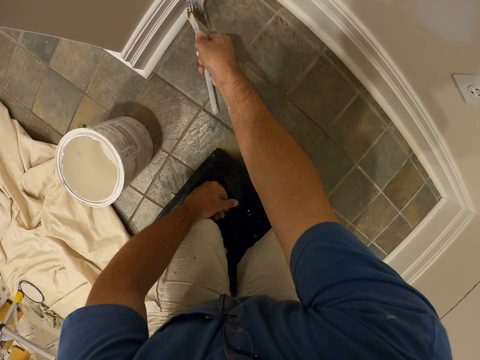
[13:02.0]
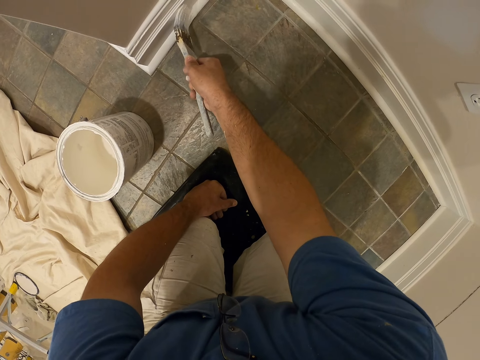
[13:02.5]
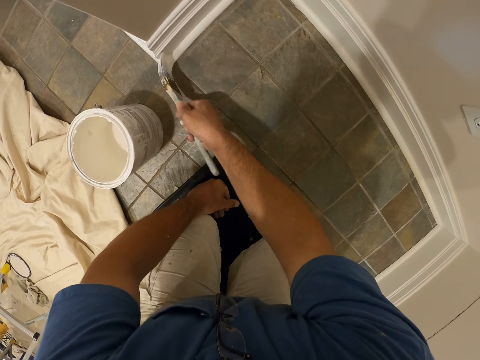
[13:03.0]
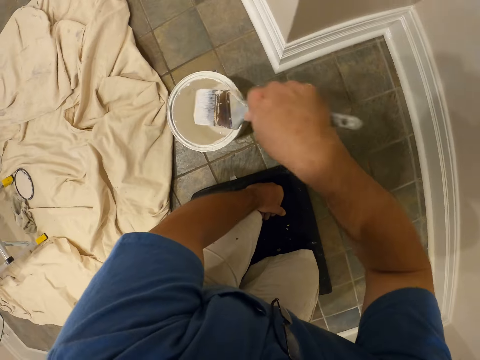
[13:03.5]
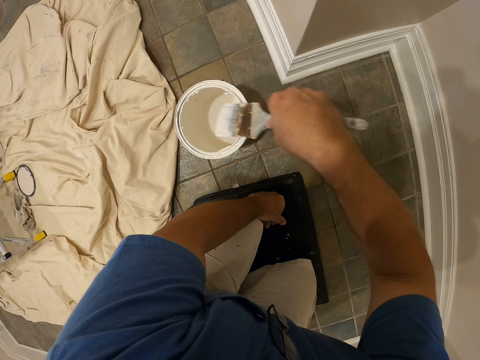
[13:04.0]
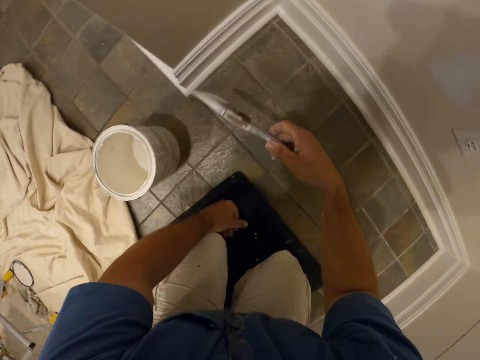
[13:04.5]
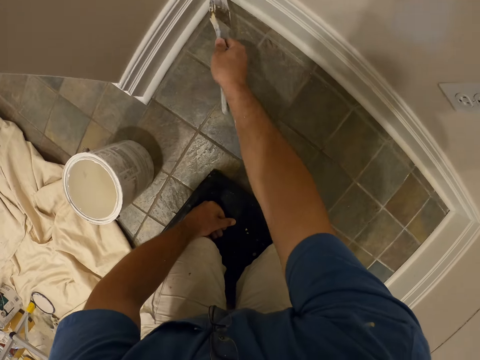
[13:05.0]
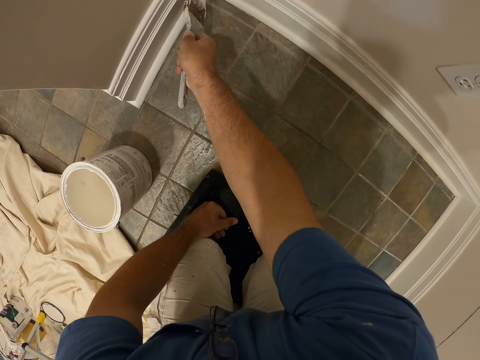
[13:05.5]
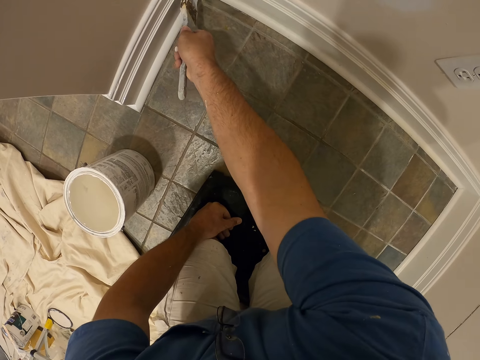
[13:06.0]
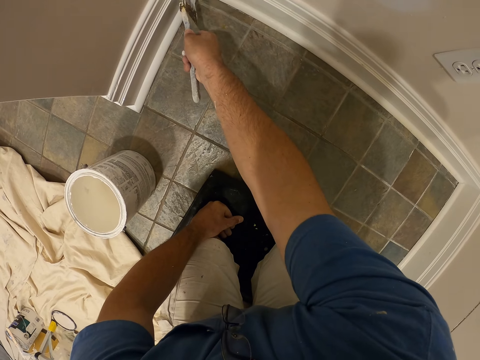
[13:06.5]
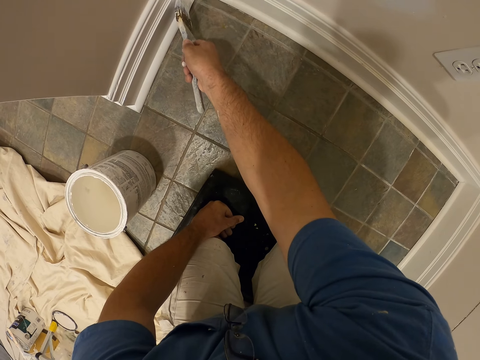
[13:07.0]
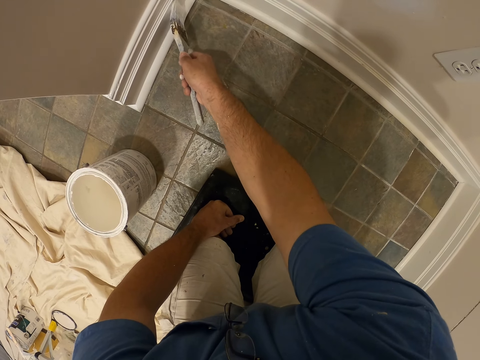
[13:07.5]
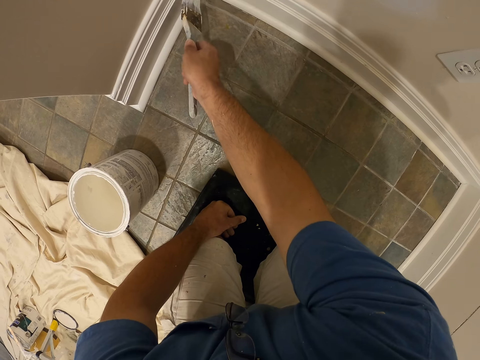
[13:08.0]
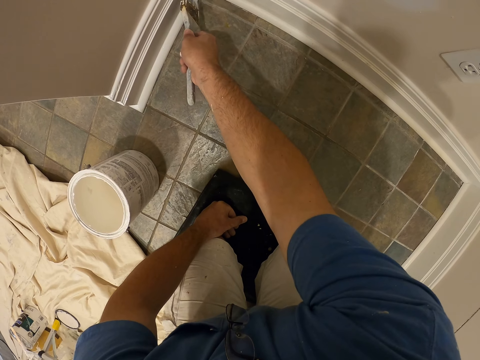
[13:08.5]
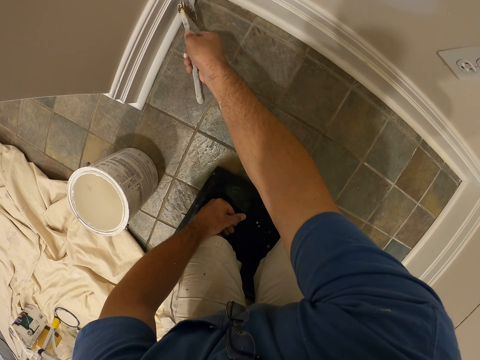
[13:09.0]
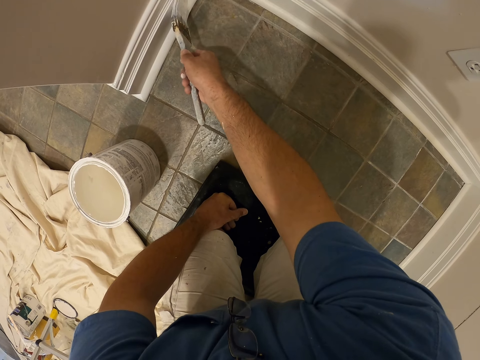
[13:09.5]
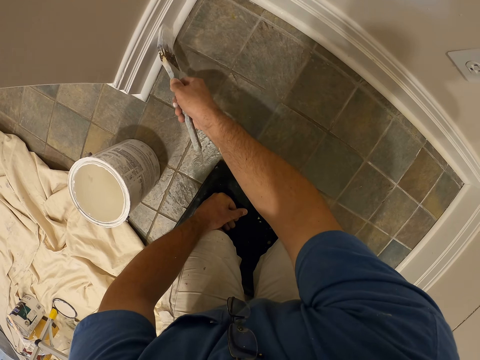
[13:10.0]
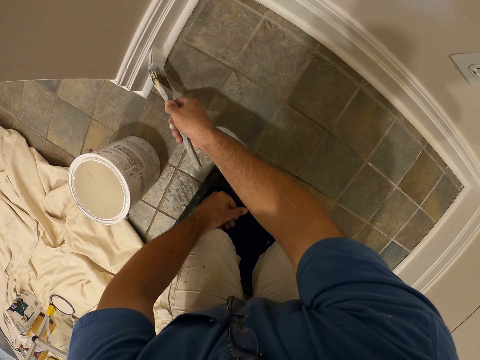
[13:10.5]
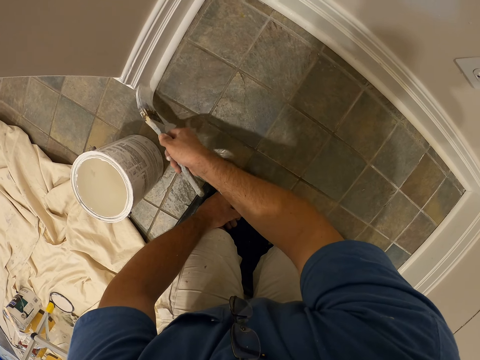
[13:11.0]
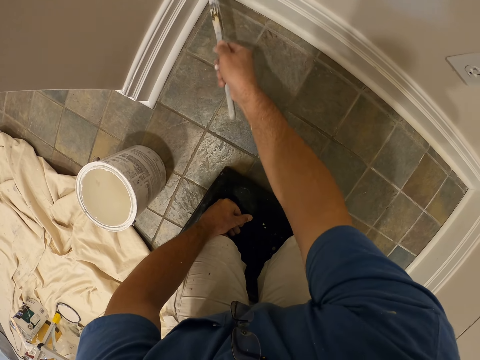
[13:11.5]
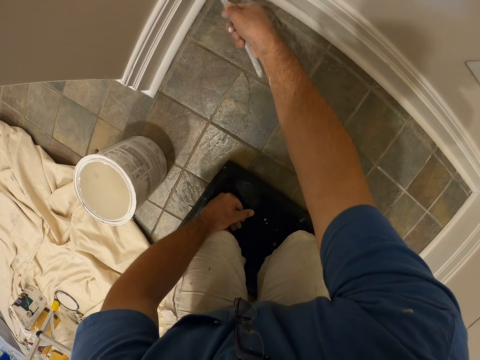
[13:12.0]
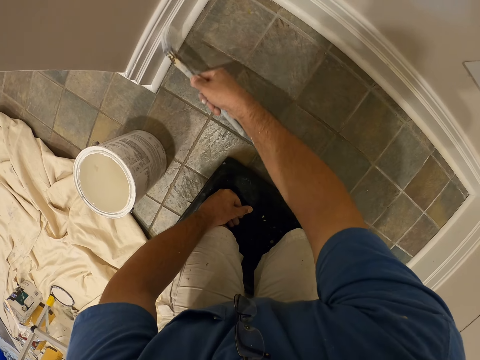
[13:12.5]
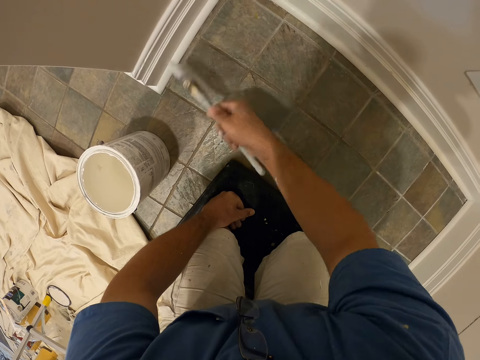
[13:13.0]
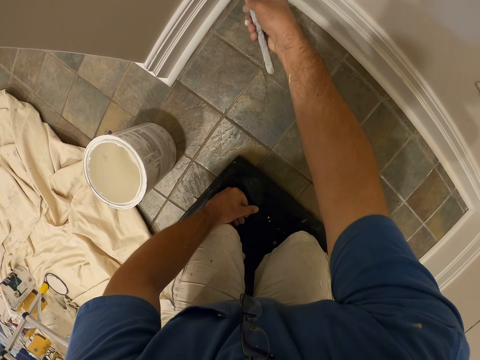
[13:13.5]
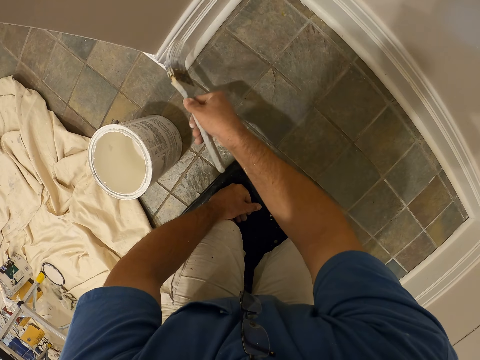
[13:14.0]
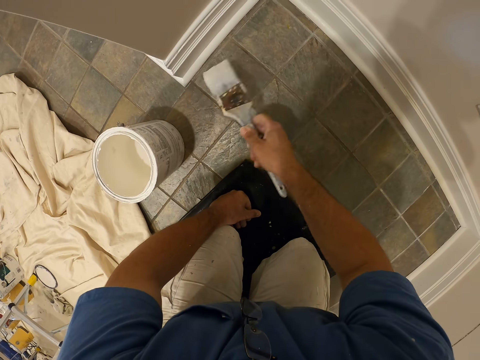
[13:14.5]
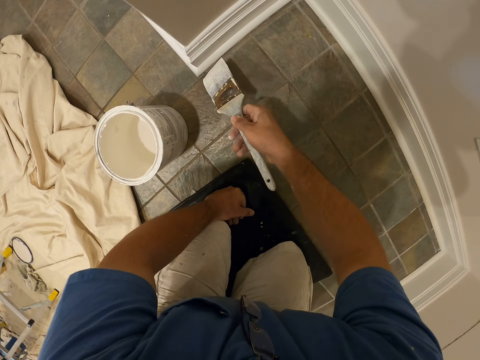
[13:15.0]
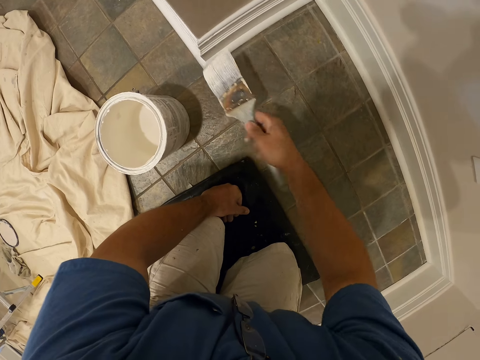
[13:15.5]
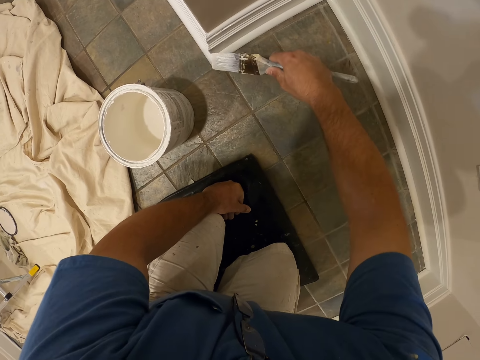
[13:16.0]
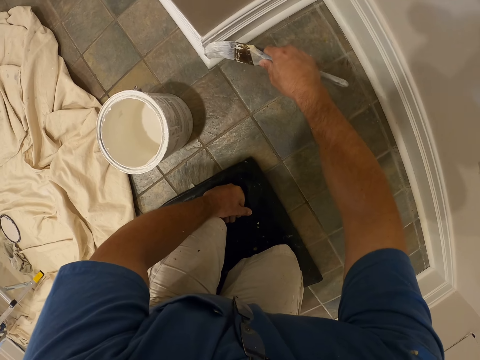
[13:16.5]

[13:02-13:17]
The camera wearer dips the paint brush into the paint container with his right hand. He removes the paint brush from the paint container with his right hand. He paints the wall with the paint brush in his right hand.

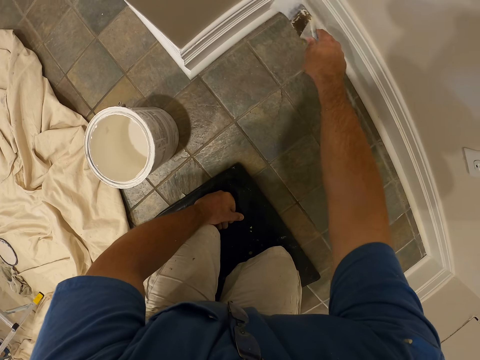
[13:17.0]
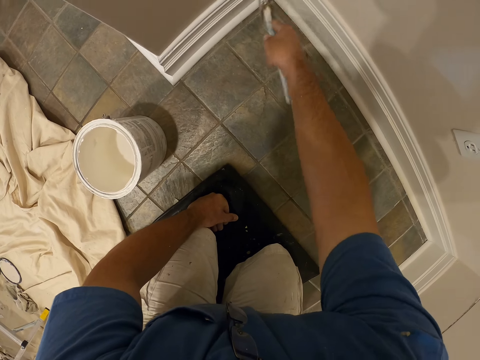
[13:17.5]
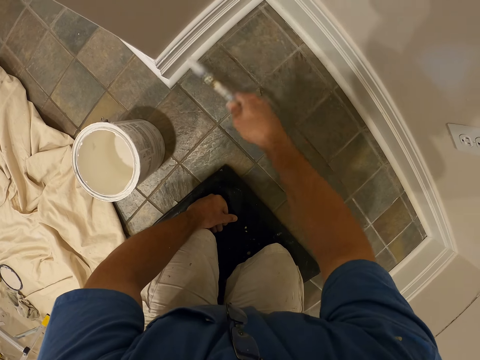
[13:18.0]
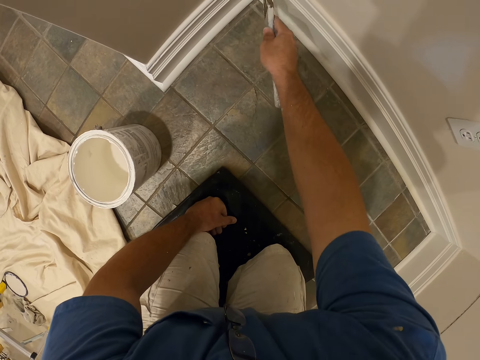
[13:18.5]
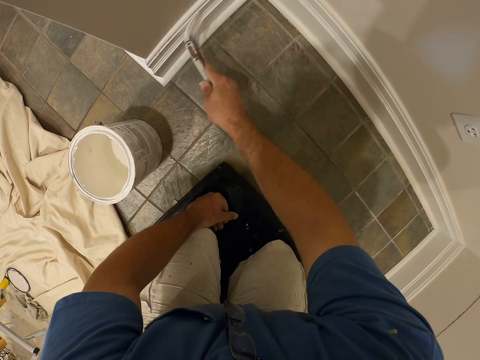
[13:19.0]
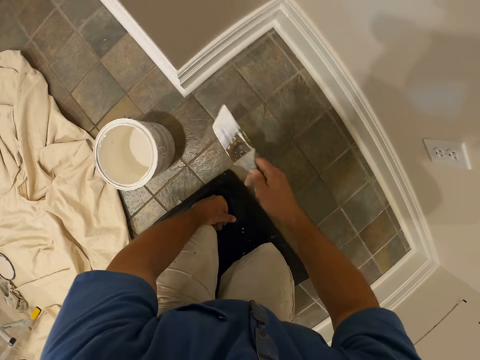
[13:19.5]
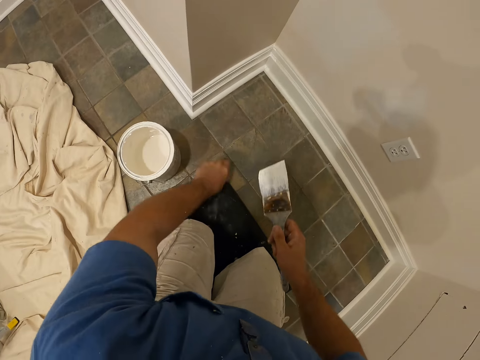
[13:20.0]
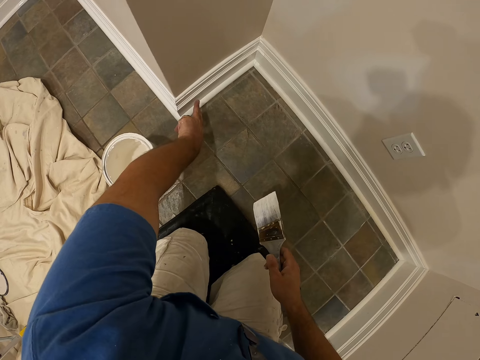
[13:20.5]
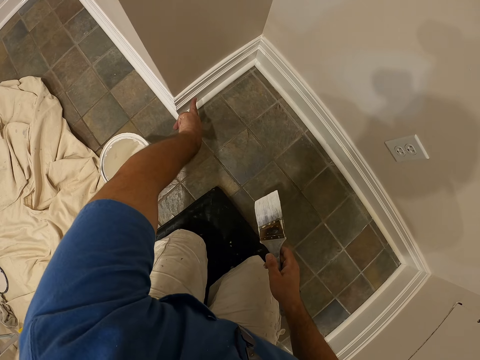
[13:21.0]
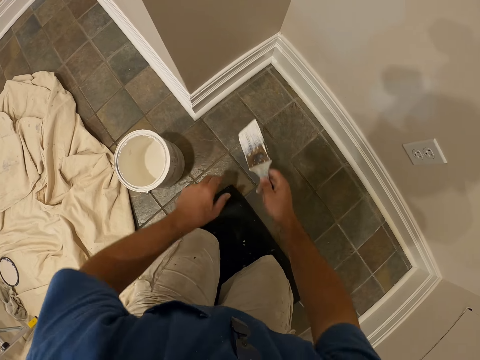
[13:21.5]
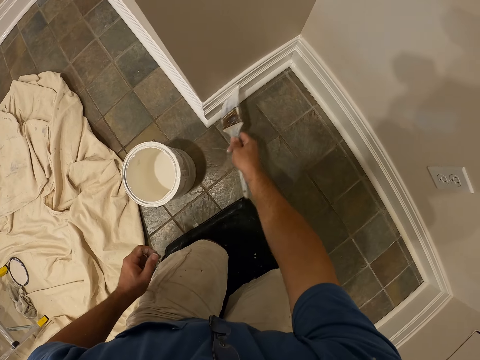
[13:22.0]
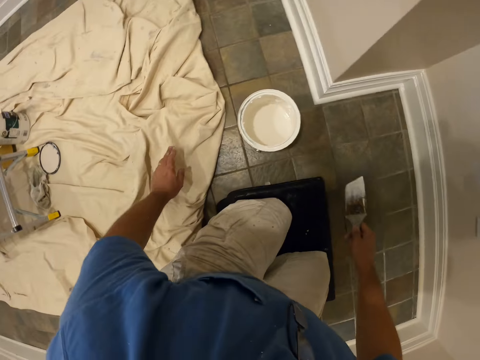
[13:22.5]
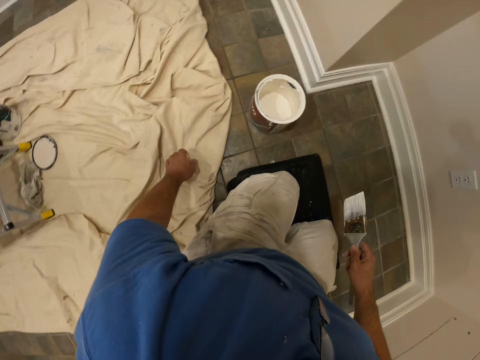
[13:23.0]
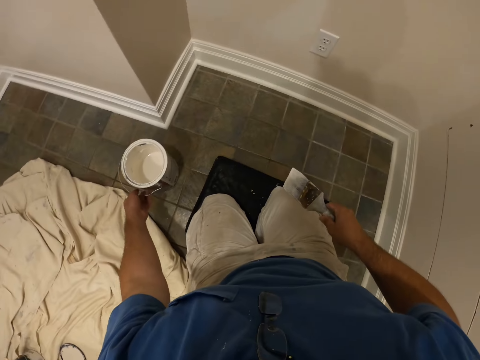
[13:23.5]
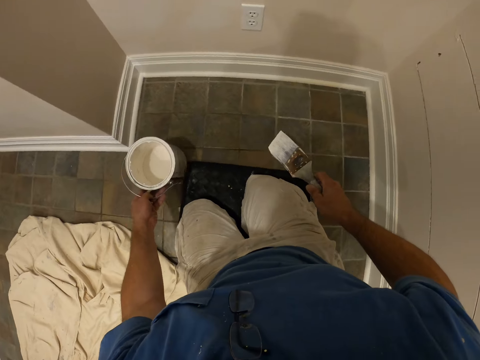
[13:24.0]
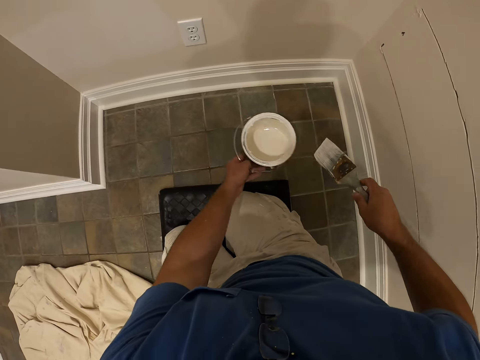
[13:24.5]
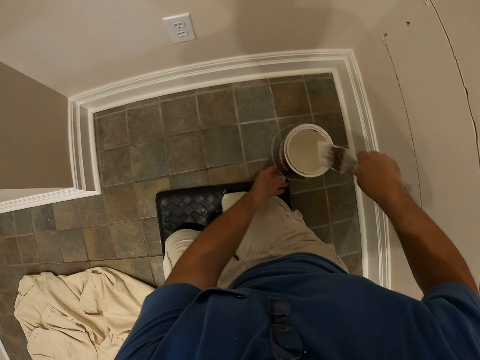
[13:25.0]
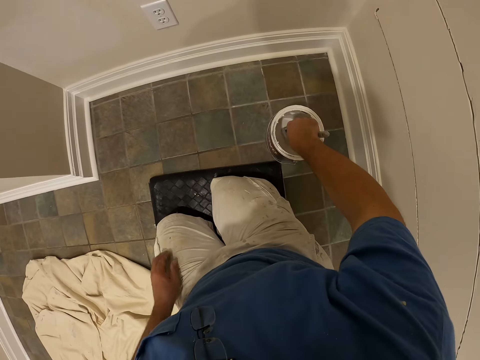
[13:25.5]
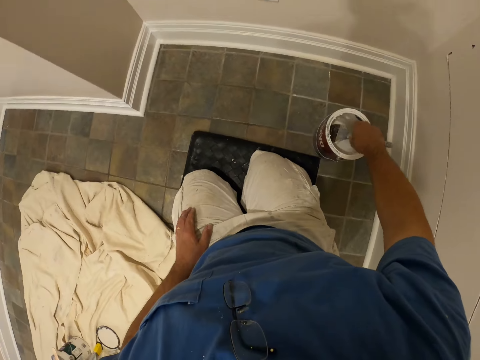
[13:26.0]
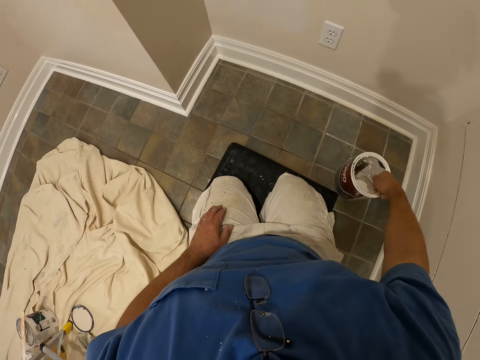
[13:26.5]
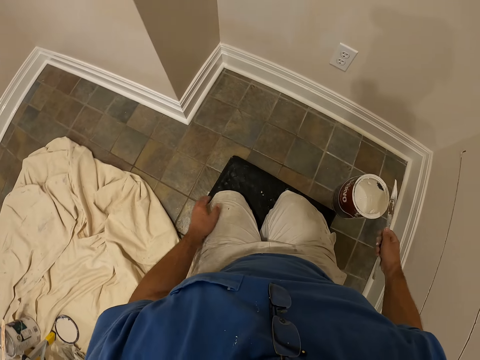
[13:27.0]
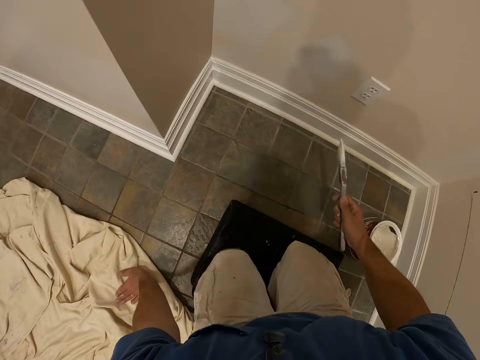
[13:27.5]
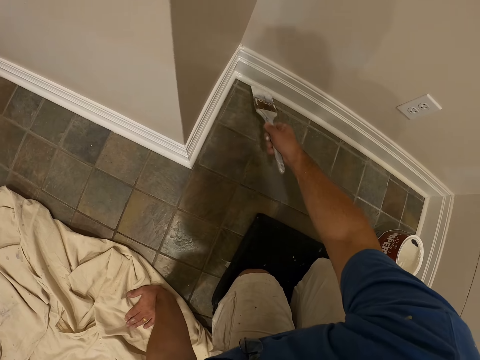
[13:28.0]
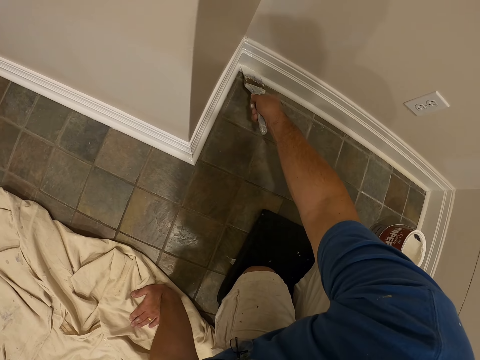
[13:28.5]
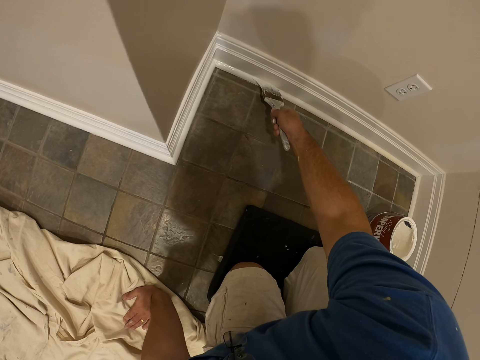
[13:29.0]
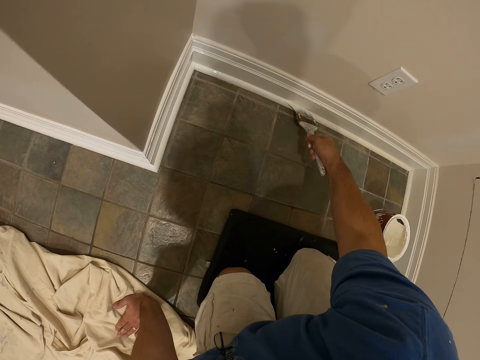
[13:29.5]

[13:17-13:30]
The camera wearer takes off the paint brush from the wall. He touches the wall with his left hand. He removes his left hand from the wall. He paints the wall with the paint brush in his right hand. He takes off the paint brush from the wall. He shifts the paint container with his left hand. He dips the paint brush into the paint container with his right hand. He removes the paint brush from the paint container with his right hand. He paints the wall with the paint brush in his right hand.
